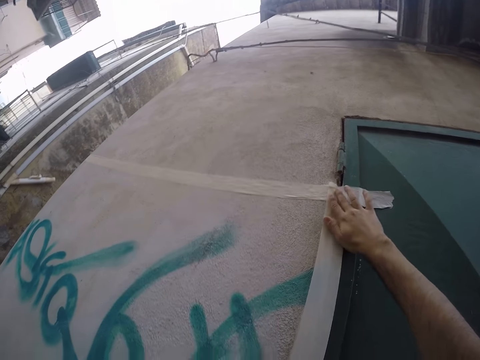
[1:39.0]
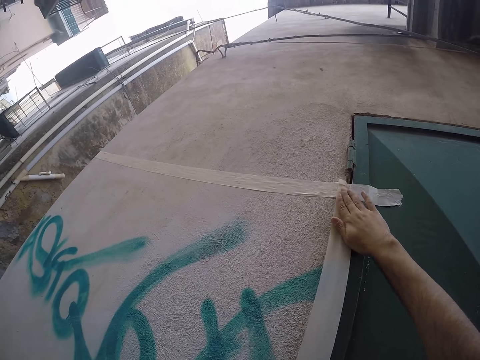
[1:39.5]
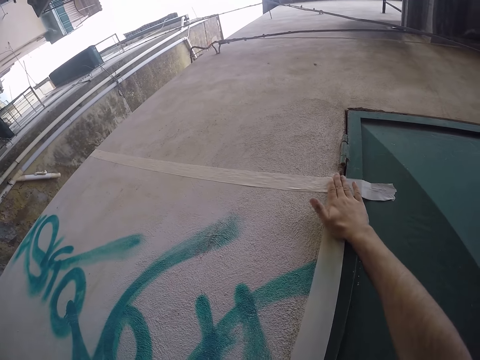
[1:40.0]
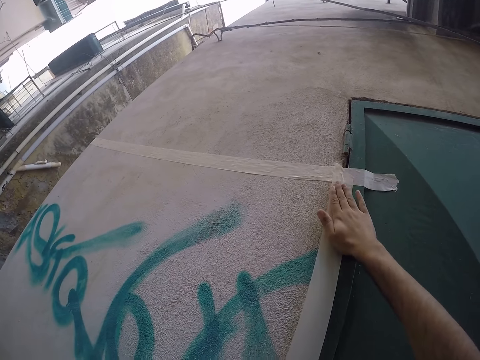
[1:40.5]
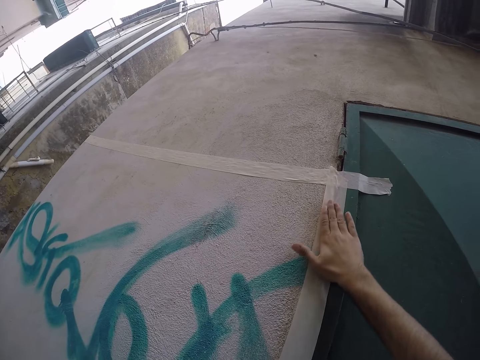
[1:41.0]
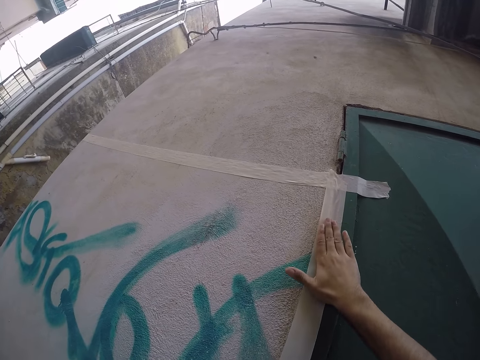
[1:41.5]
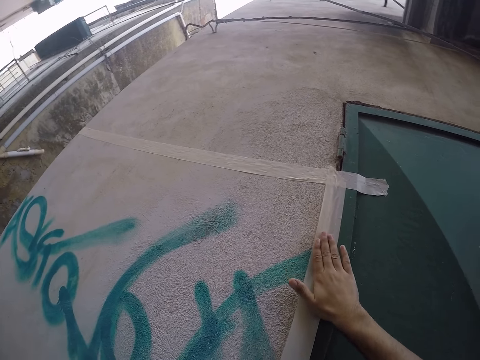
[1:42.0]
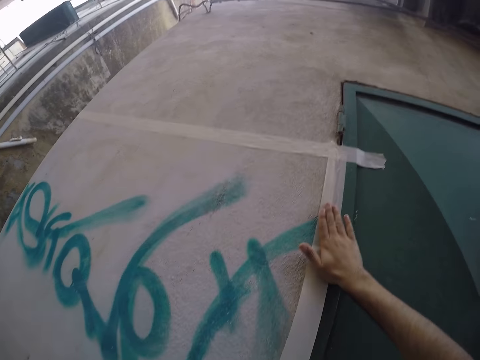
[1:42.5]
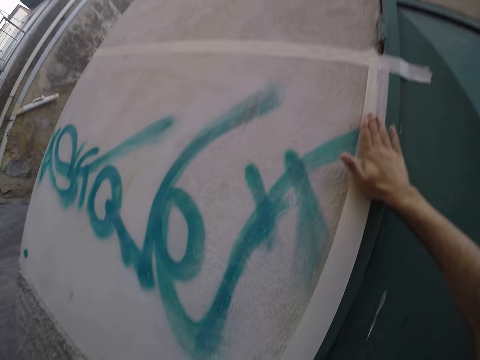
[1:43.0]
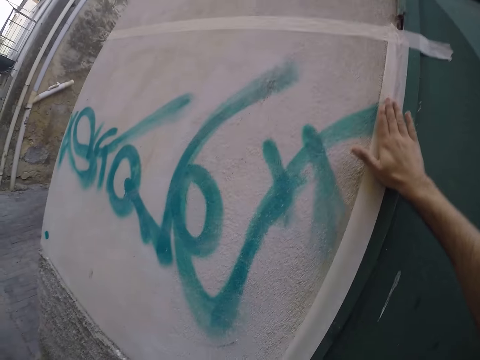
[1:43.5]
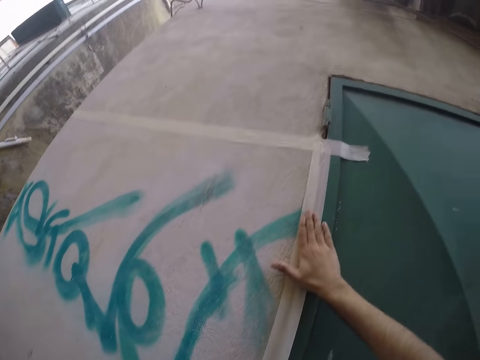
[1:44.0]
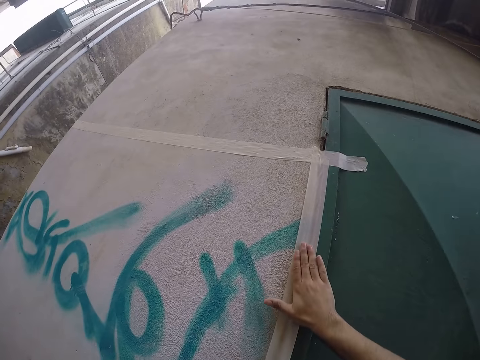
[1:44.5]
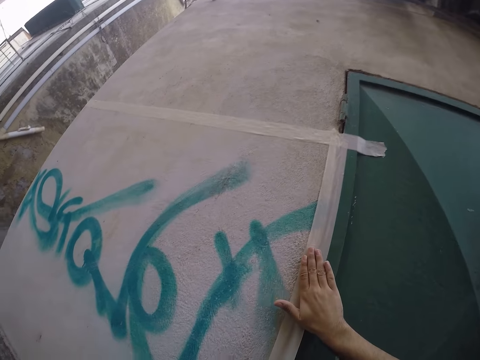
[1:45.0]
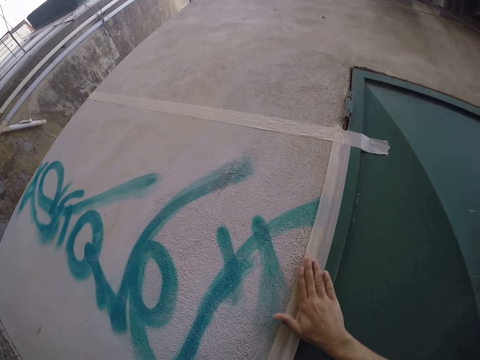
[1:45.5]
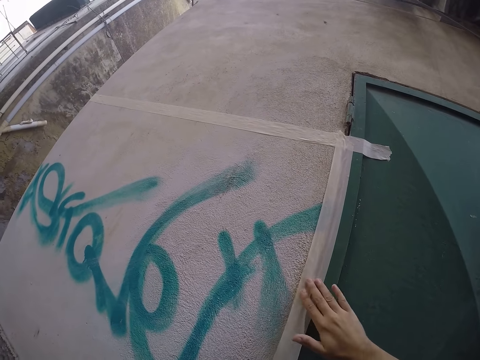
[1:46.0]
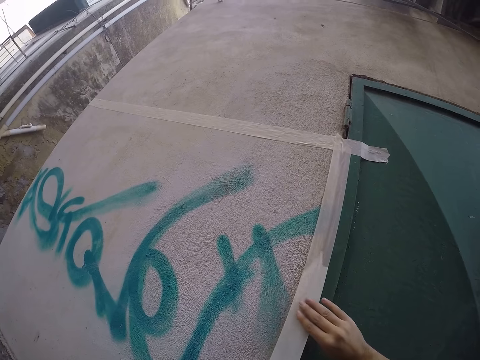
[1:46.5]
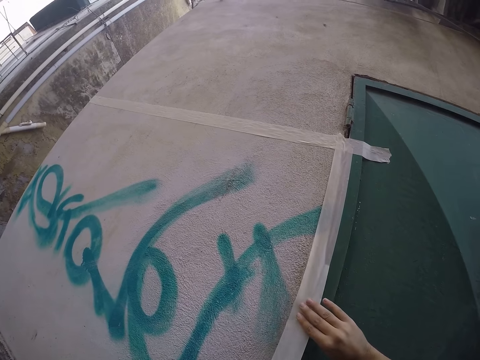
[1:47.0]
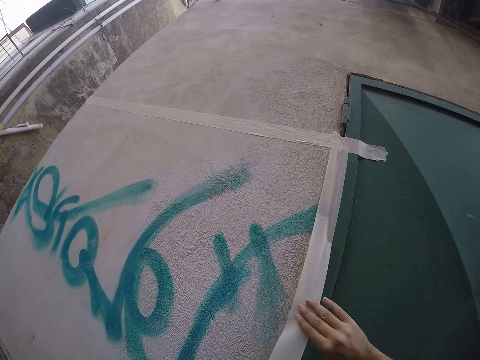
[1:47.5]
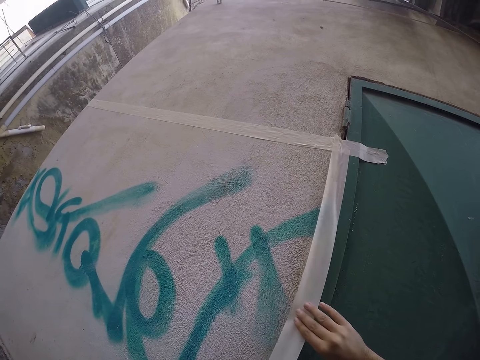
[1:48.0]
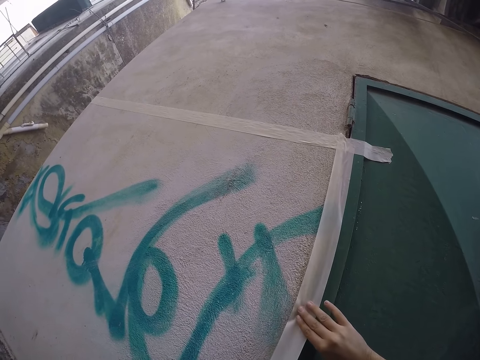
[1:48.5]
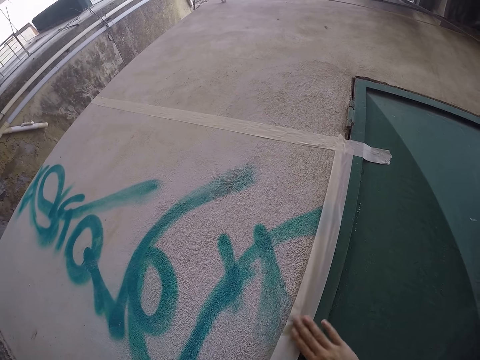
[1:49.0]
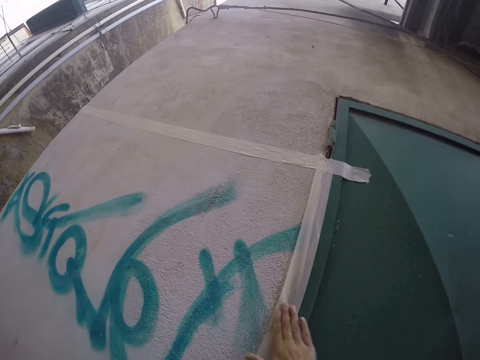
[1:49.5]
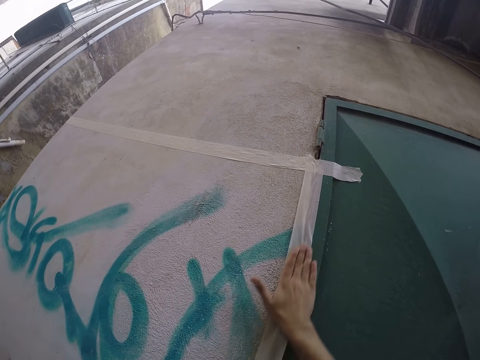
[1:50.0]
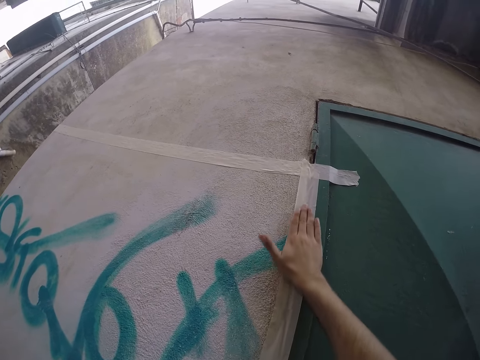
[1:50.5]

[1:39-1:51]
The camera wearer sticks the sellotape on the wall. He smoothens the paper tape with his hands.

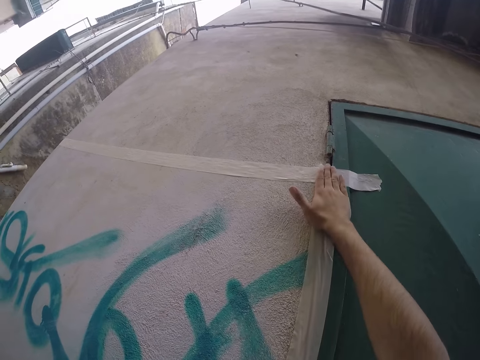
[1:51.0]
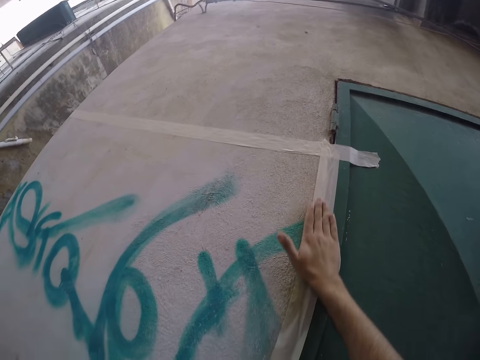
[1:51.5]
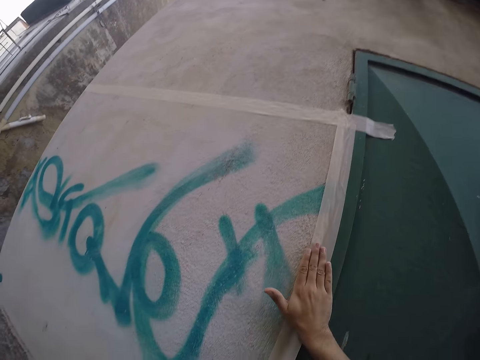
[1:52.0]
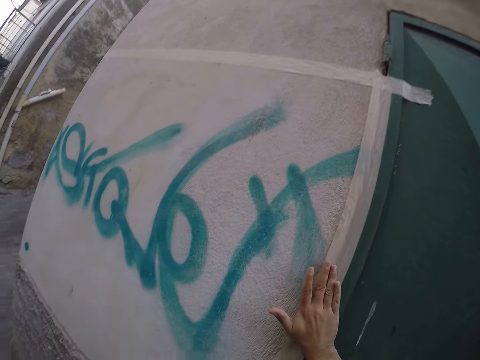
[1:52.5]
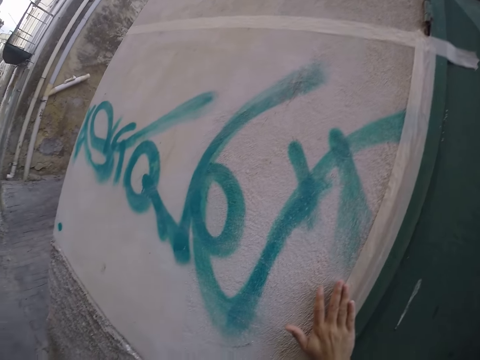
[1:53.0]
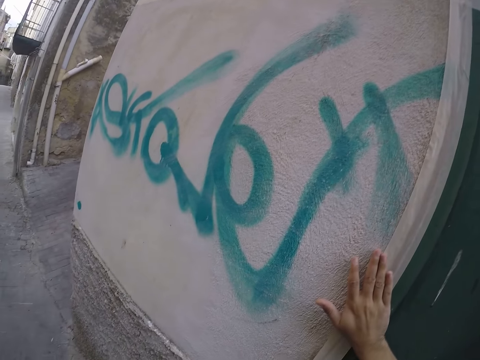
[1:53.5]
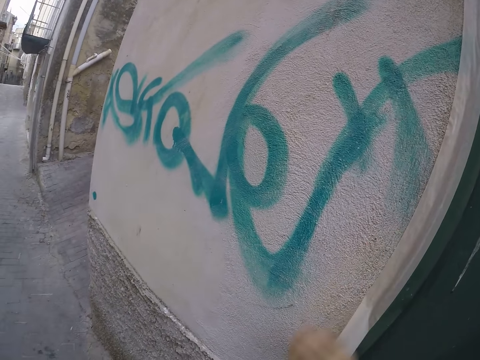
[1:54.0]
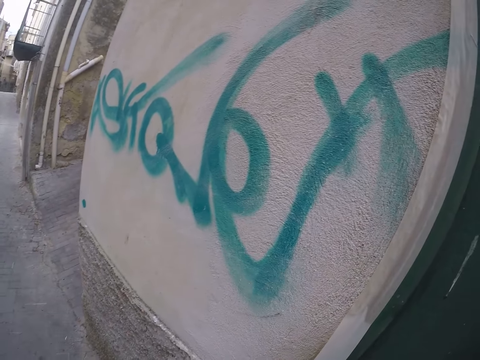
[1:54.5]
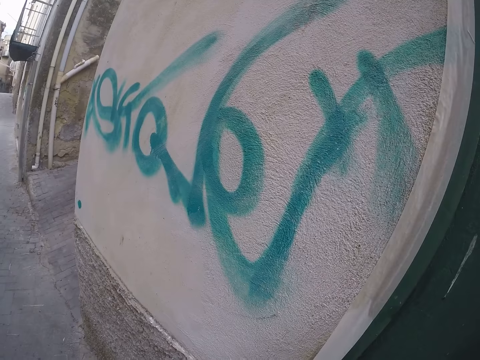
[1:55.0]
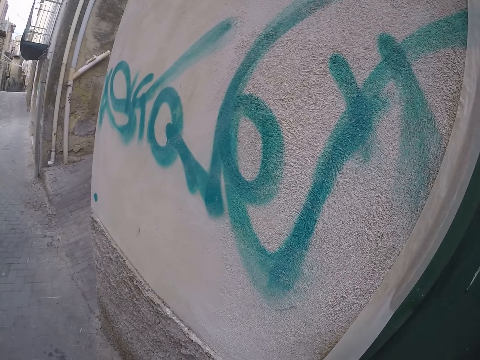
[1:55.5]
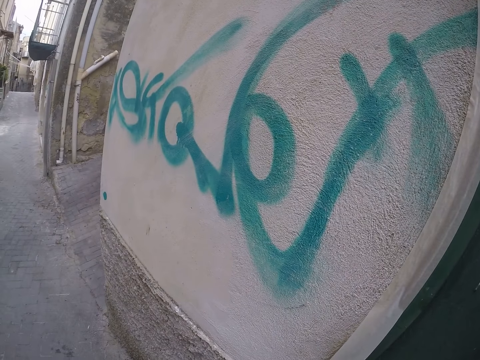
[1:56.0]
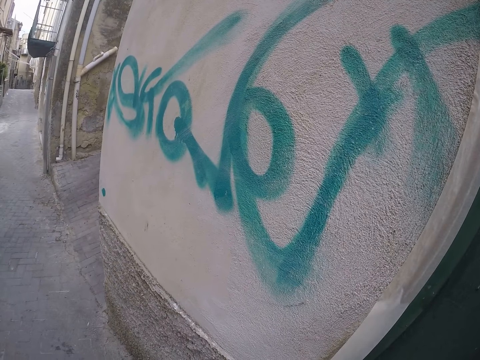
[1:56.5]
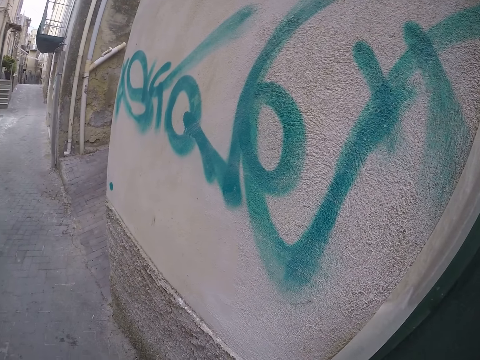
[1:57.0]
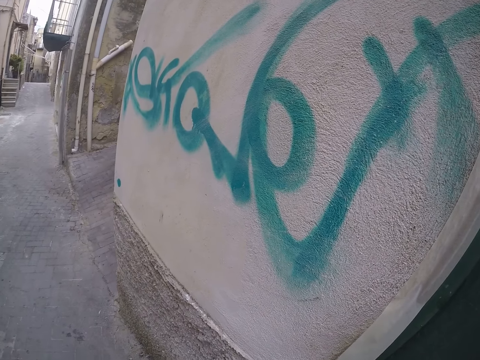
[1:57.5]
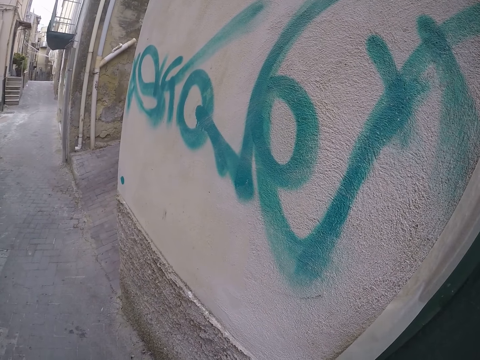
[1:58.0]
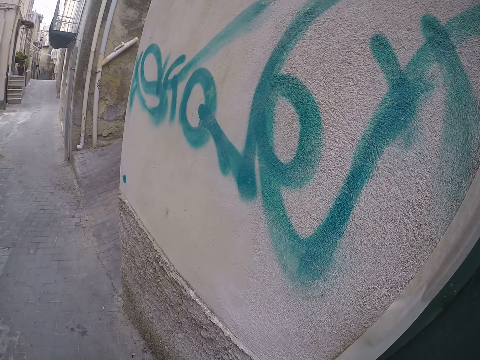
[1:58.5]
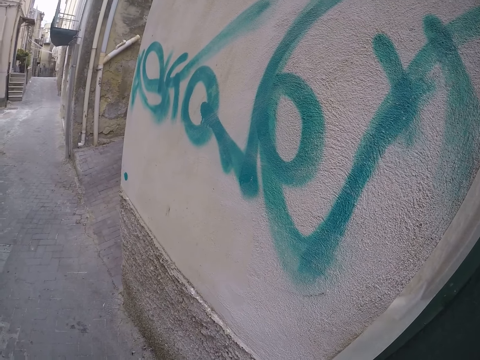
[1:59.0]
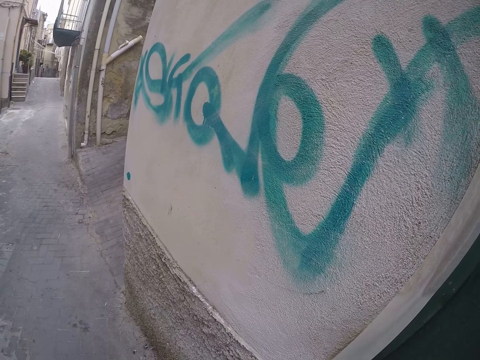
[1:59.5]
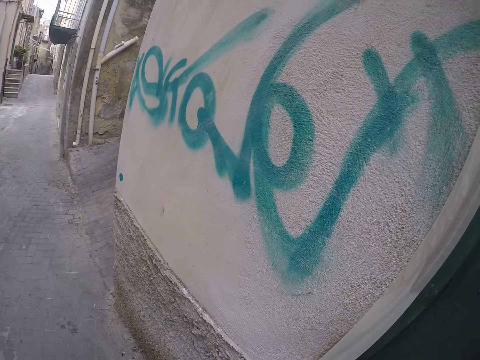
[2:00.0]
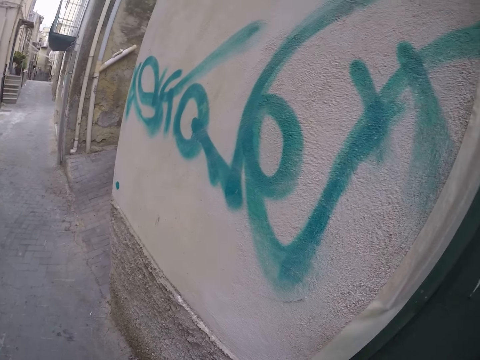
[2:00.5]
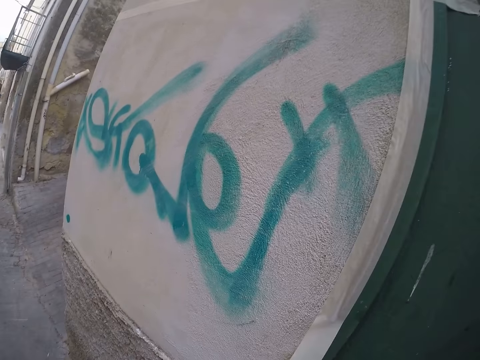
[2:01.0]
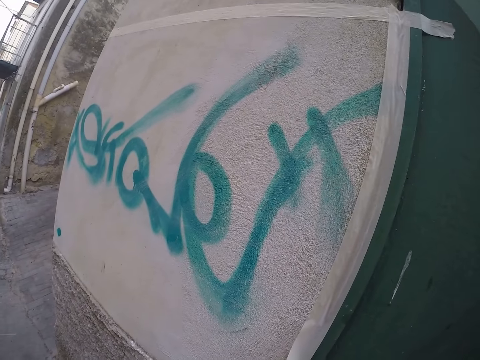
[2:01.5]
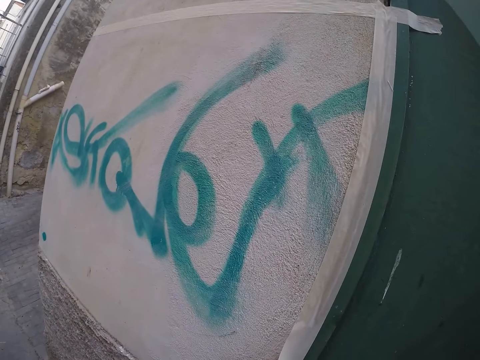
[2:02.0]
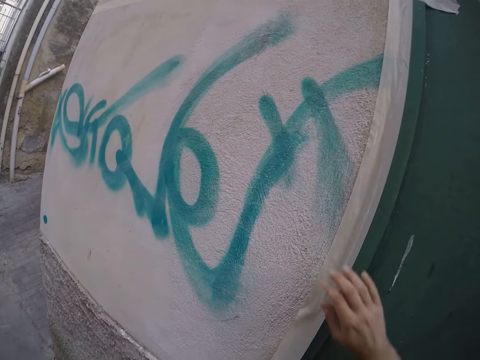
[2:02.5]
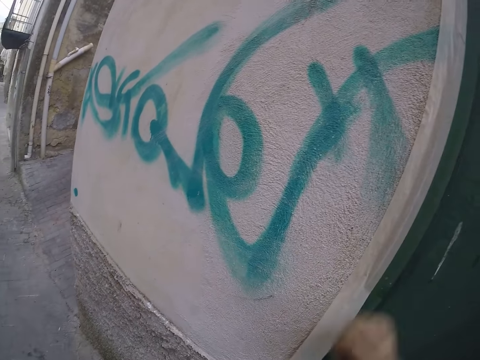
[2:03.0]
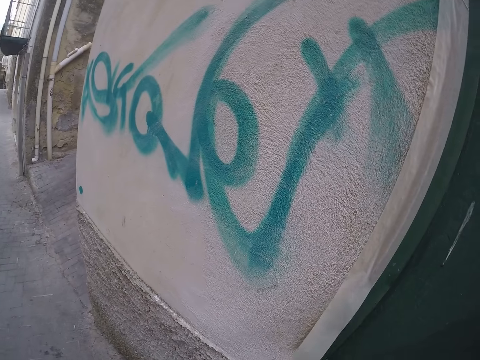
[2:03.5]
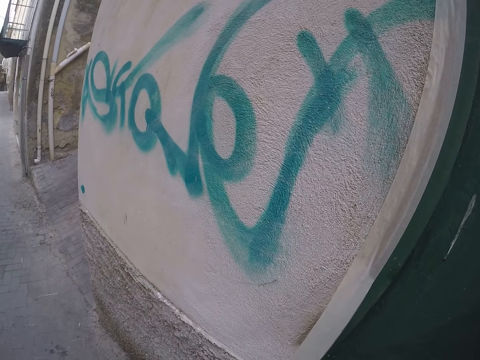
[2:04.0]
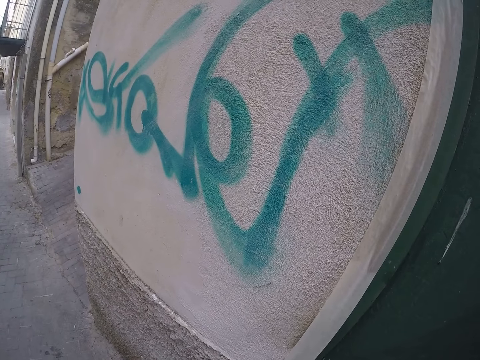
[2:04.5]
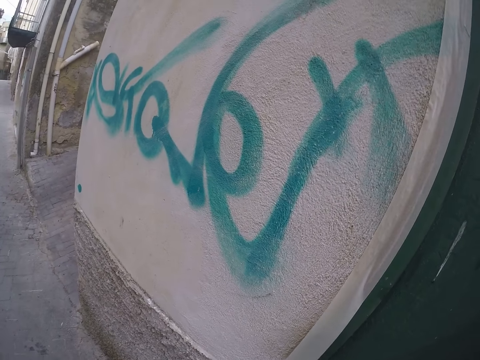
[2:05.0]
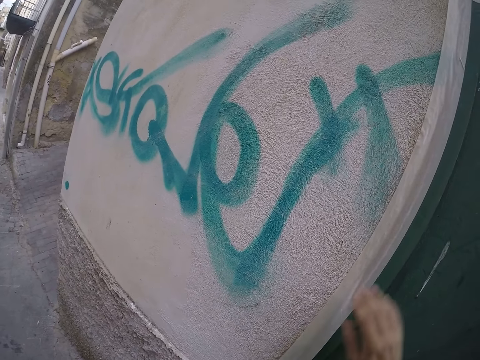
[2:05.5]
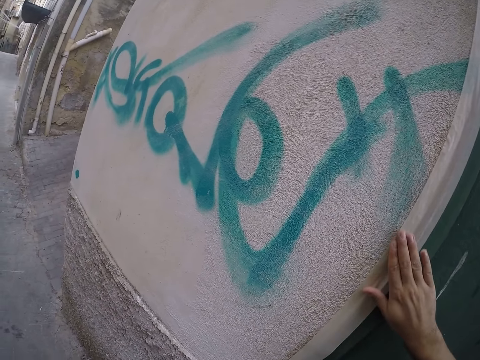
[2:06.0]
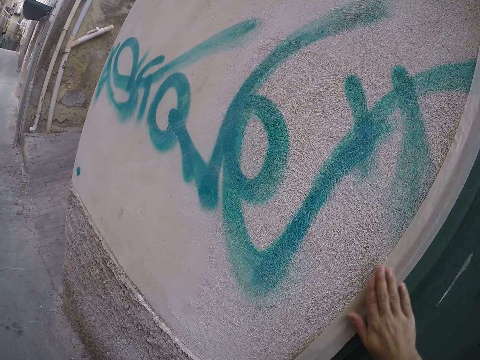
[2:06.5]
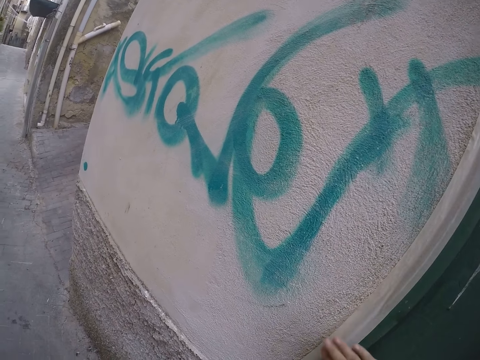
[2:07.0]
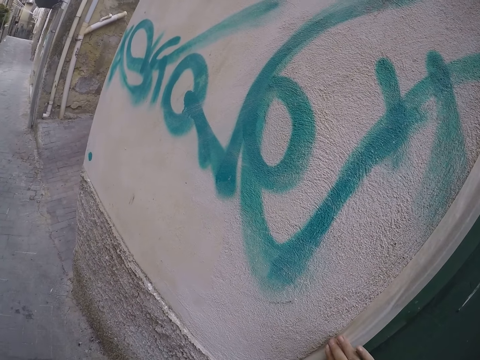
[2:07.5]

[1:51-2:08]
The camera wearer drops a hand from the sellotape on the wall. They hold the sellotape on the wall. They drop a hand from the sellotape. They firmly stick the sellotape on the wall.
